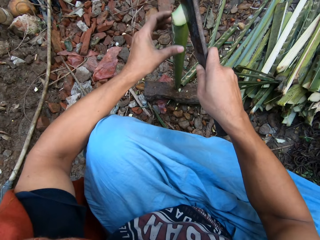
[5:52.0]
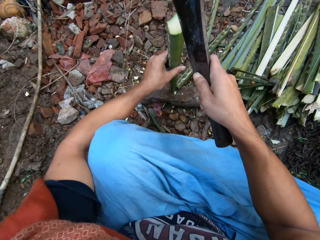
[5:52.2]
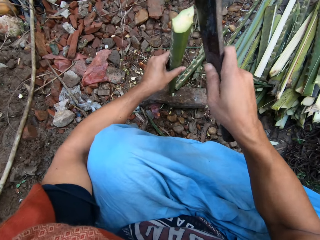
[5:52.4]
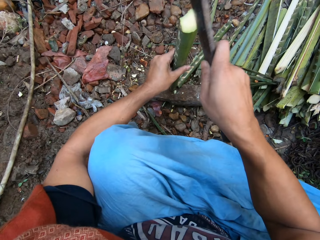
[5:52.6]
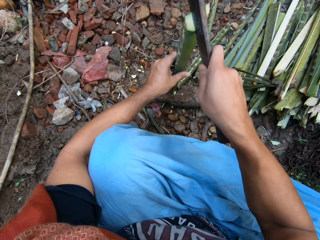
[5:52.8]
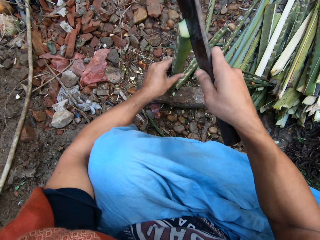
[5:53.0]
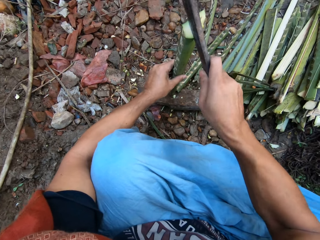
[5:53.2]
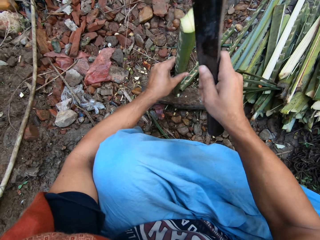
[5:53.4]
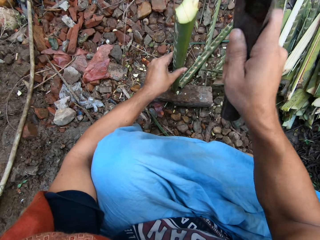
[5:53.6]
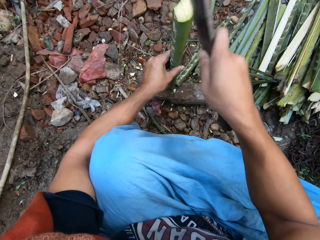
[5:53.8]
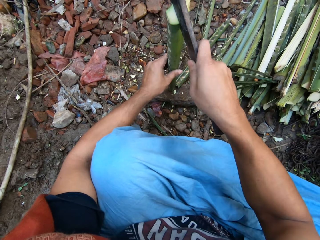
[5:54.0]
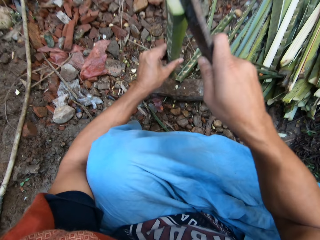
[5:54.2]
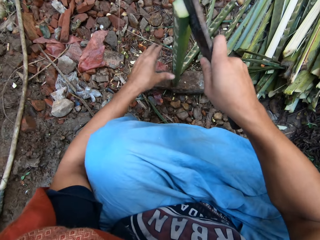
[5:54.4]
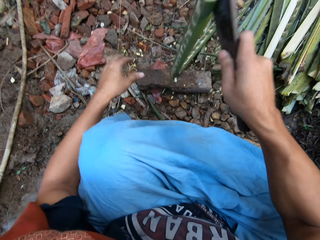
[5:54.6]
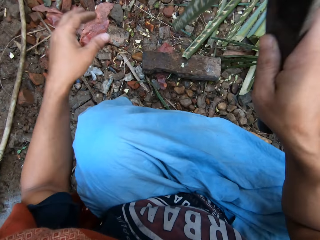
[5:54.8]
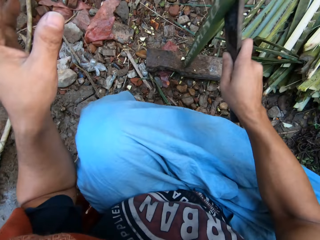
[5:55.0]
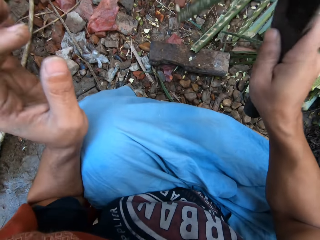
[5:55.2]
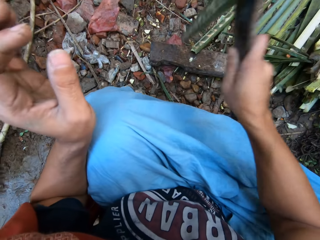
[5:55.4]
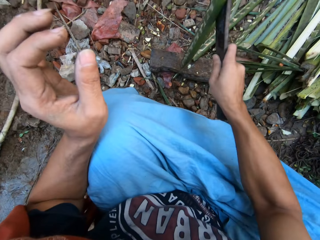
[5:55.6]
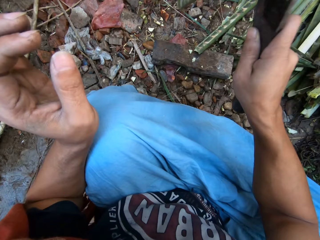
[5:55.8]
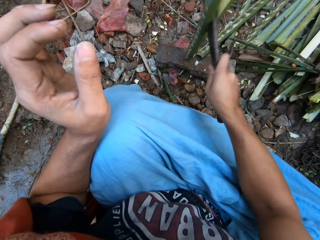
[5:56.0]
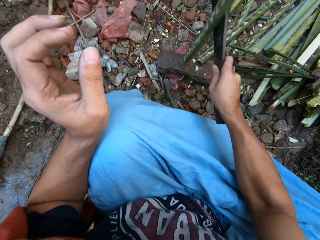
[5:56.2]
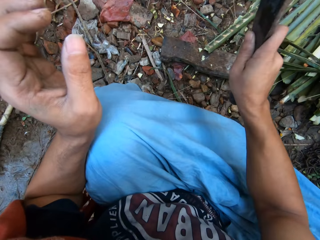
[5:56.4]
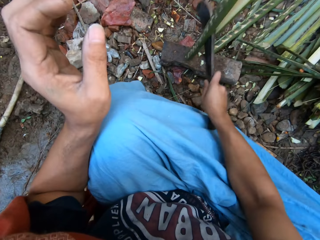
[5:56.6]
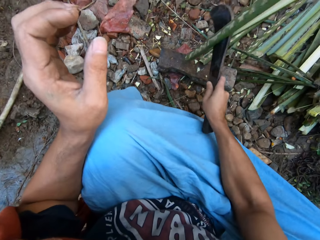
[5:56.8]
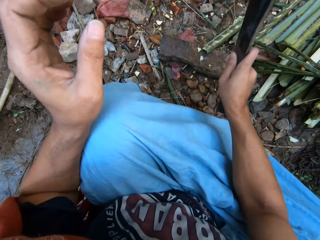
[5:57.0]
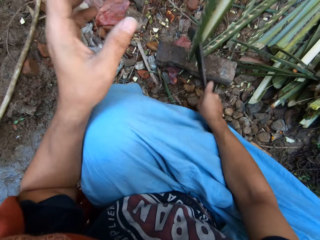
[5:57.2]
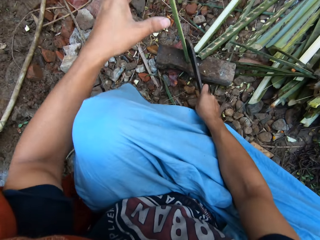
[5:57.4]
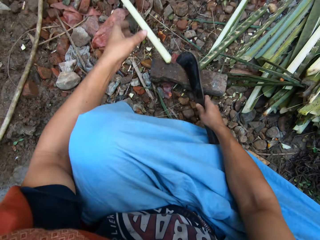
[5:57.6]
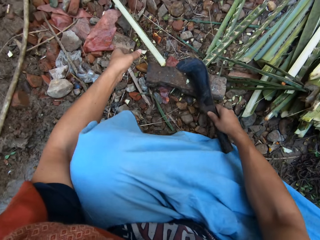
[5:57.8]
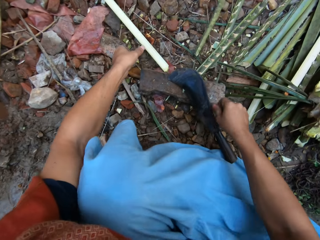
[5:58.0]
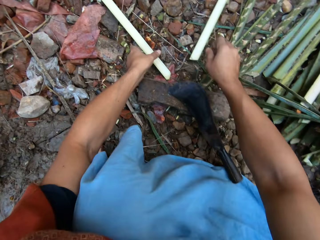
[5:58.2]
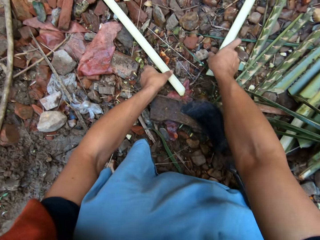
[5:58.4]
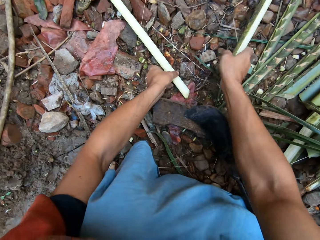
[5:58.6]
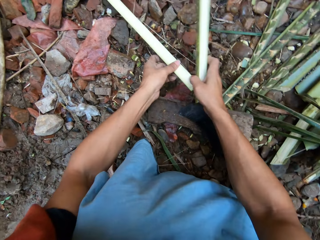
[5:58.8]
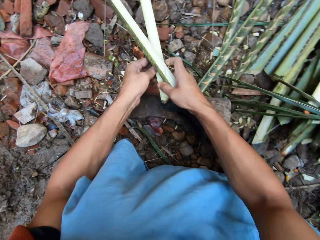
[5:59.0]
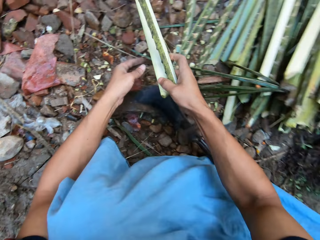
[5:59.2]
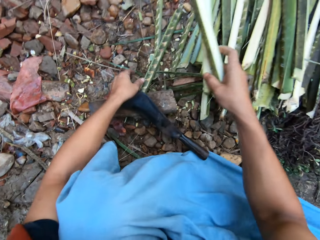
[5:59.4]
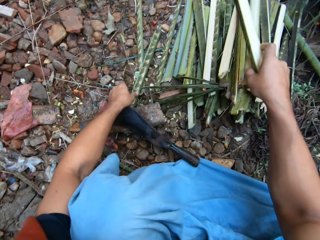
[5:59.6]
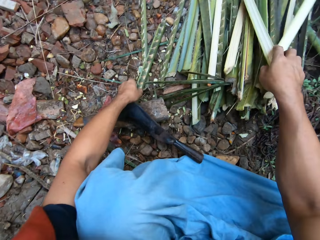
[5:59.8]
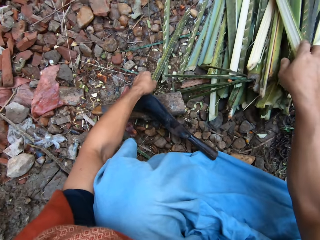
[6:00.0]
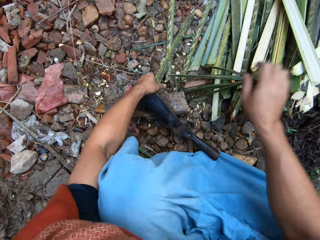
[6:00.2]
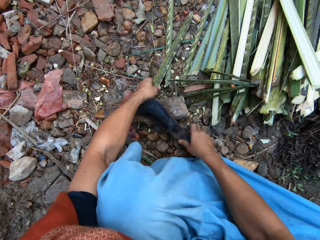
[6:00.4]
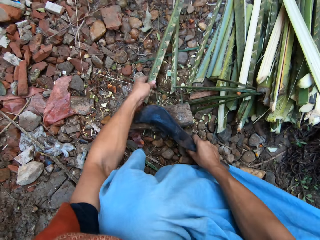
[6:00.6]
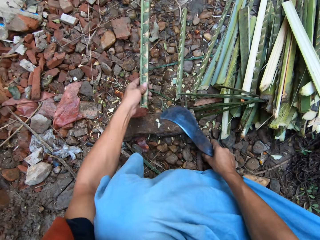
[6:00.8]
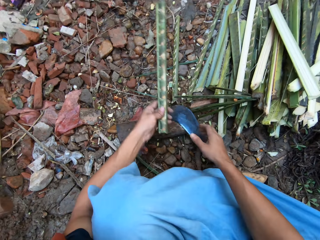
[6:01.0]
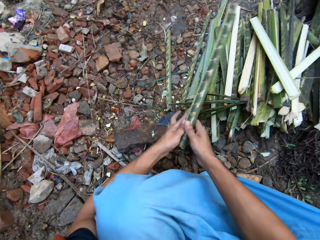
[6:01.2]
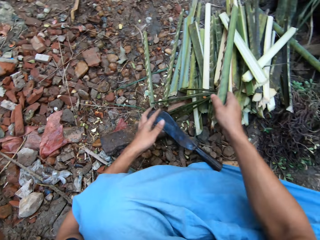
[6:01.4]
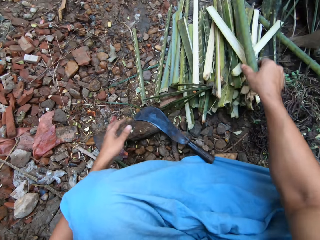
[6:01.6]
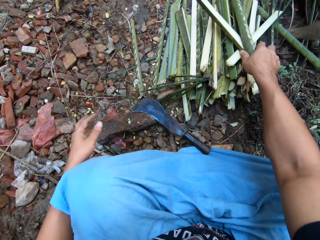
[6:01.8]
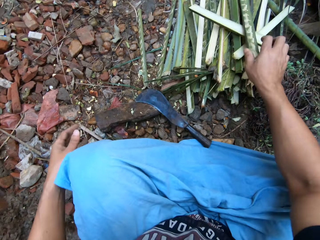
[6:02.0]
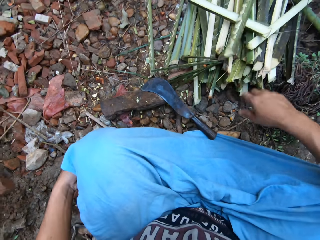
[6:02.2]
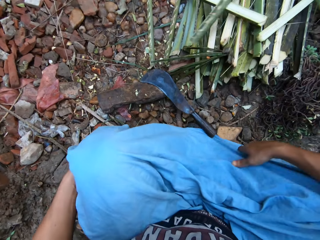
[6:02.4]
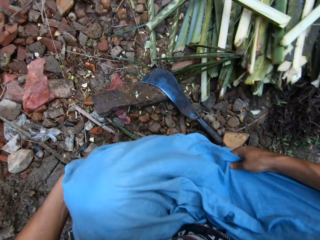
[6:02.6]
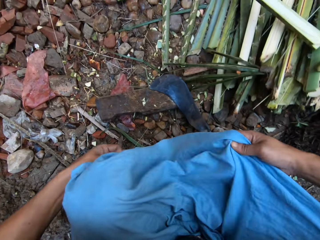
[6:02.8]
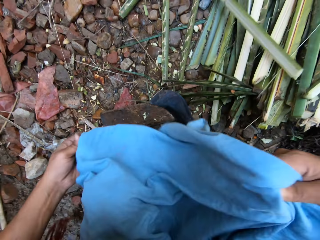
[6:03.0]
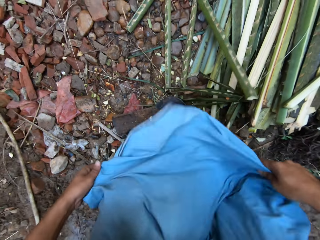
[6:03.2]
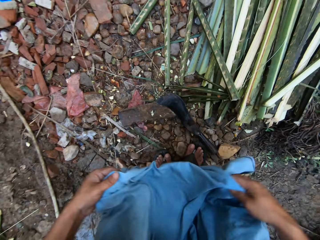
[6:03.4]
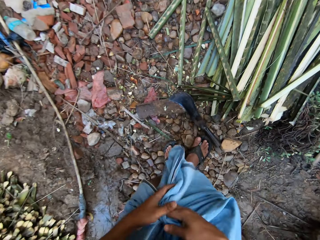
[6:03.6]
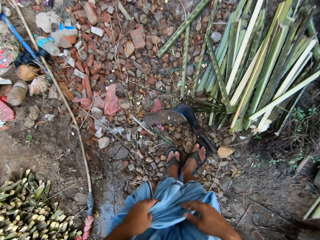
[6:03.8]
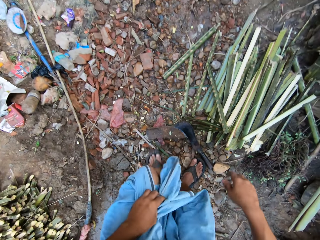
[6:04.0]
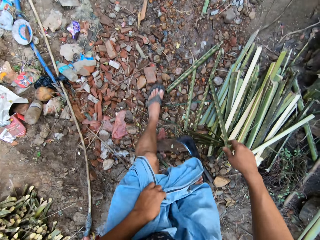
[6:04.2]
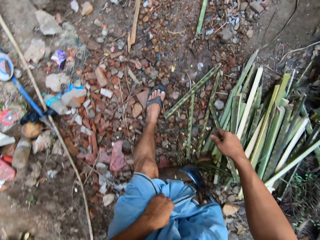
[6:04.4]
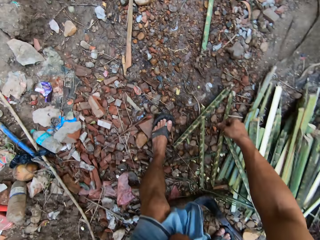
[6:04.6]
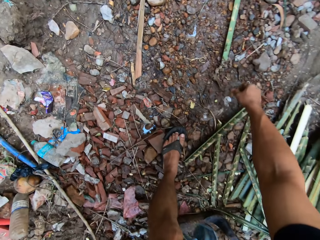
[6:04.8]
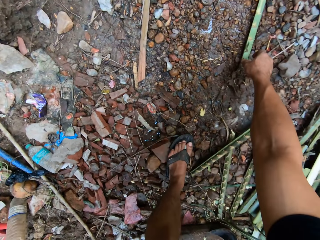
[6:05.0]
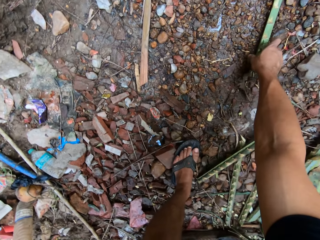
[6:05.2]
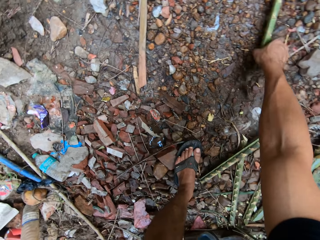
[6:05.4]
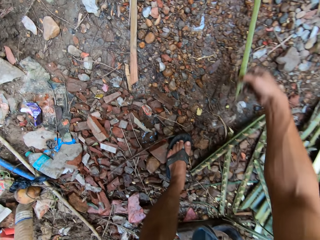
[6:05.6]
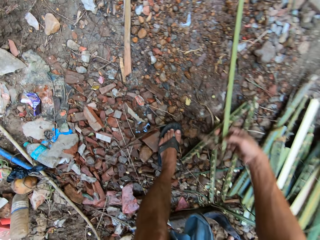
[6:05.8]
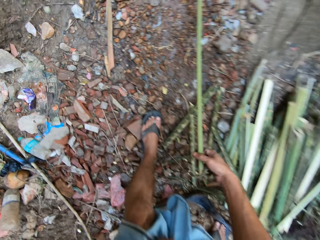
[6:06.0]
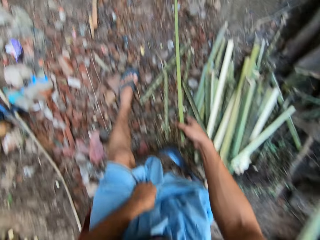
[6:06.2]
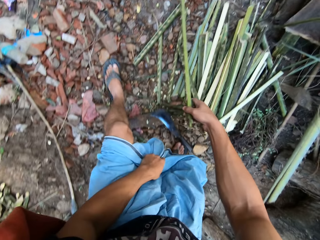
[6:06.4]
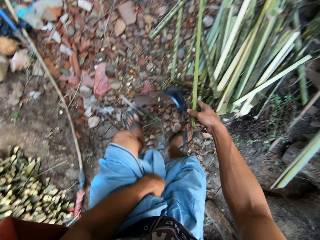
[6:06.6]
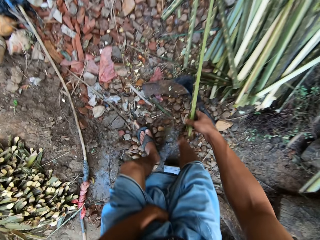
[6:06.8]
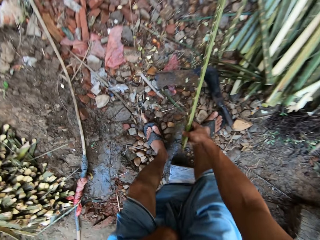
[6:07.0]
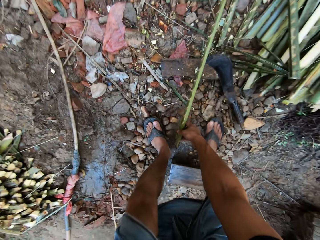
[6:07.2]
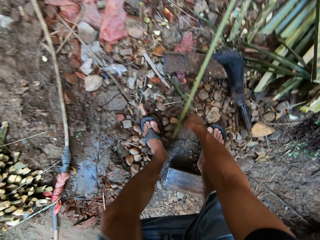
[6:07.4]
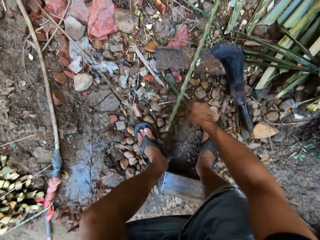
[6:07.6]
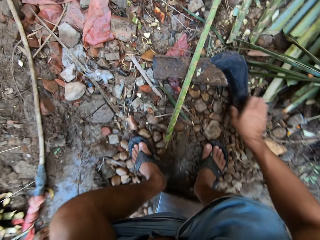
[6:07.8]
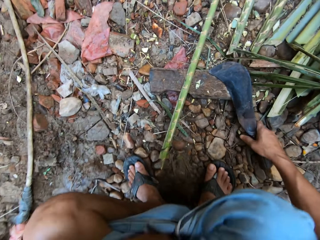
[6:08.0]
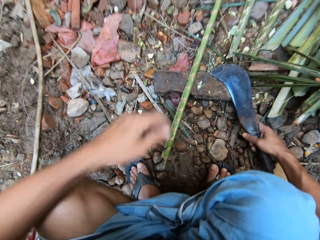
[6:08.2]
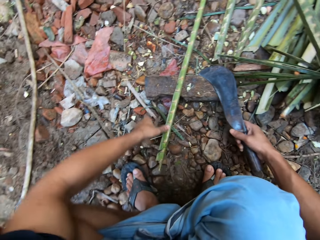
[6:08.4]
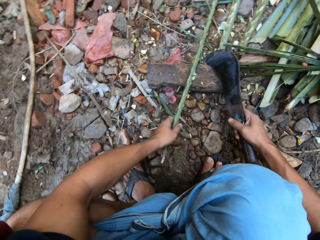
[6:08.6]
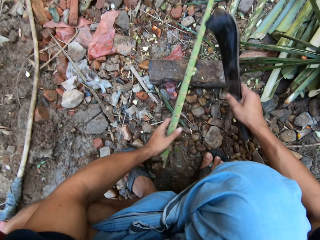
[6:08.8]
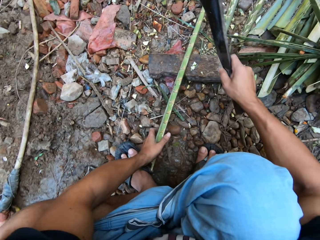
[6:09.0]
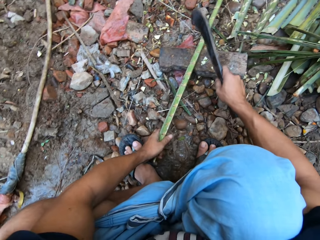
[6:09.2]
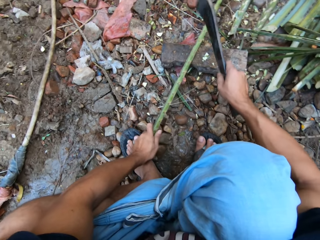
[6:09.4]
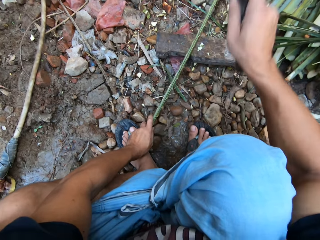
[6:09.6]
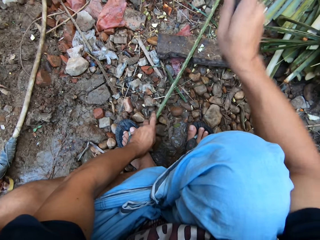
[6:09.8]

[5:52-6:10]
The camera wearer places the cleaver on the bamboo stick in his left hand with his right hand. He places his left hand on the bamboo stick. He hits the cleaver on the bamboo stick in his left hand with his right hand. He does this again. He hits the bamboo stick on the wood with the cleaver in his right hand. He divides the bamboo stick on the wood with the cleaver in his right hand. He hits the bamboo stick on the wood with the cleaver in his right hand. He places the cleaver on the wood with his right hand. He takes a bamboo stick from the ground with his right hand. He takes the bamboo stick from the ground with his left hand. He places the bamboo stick in his right hand with his left hand. He places the bamboo stick on the stack of bamboo sticks with his right hand. He does this again. He takes a bamboo stick from the ground with his right hand. He takes the cleaver from the ground with his right hand. He places the bamboo stick in his right hand with his left hand. He places the bamboo sticks on the stack of bamboo sticks with his right hand. He removes dirt from the cloth. He places his right hand on a bamboo stick on the ground. He takes the bamboo stick from the ground with his right hand. He places the bamboo stick on the wood with his right hand. He places his right hand on the cleaver on the ground. He takes the cleaver from the ground with his right hand. He hits the cleaver on the bamboo stick in his left hand with his right hand.

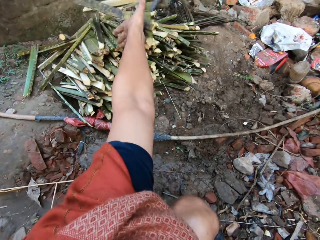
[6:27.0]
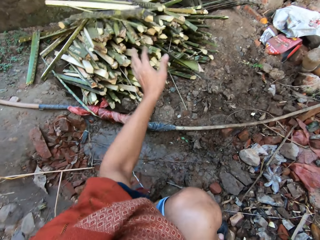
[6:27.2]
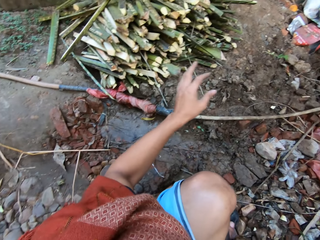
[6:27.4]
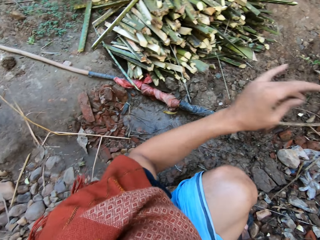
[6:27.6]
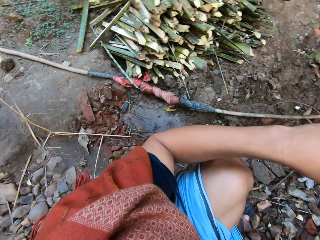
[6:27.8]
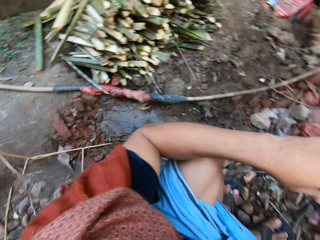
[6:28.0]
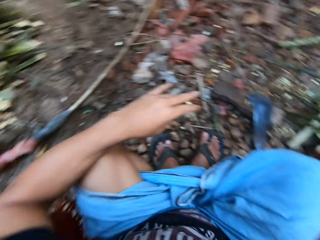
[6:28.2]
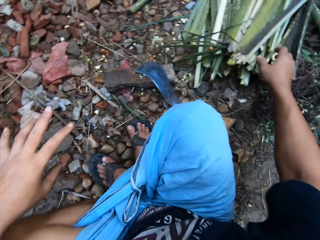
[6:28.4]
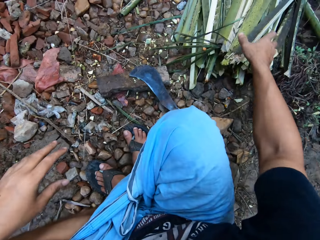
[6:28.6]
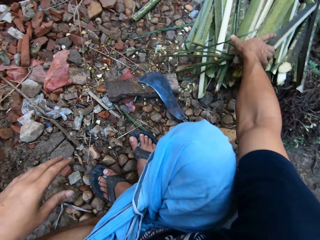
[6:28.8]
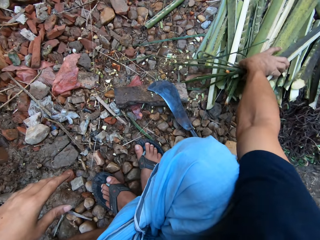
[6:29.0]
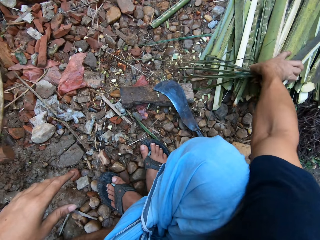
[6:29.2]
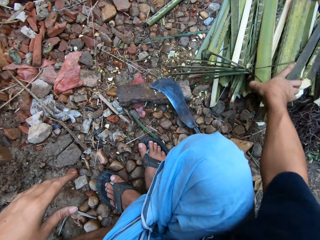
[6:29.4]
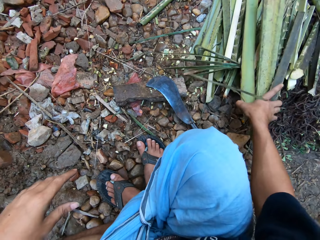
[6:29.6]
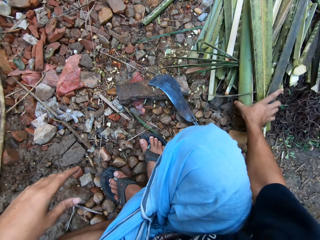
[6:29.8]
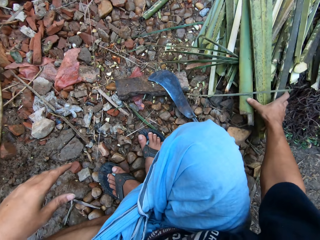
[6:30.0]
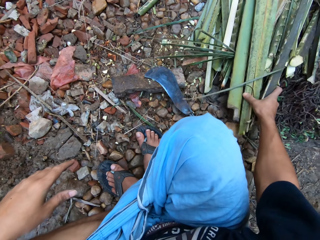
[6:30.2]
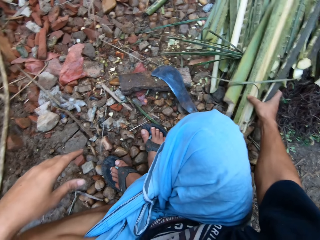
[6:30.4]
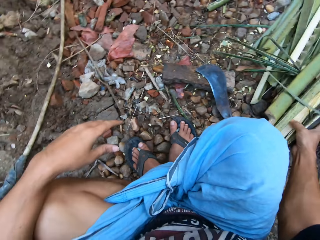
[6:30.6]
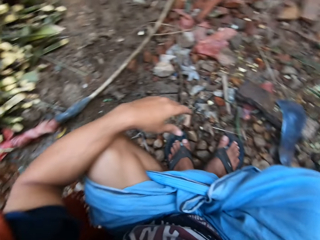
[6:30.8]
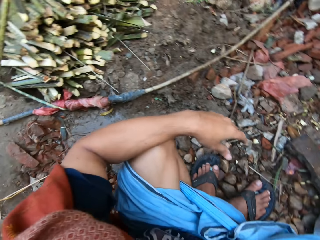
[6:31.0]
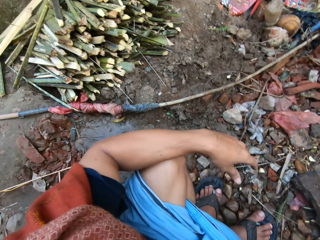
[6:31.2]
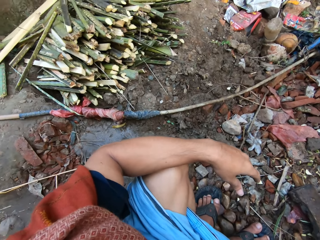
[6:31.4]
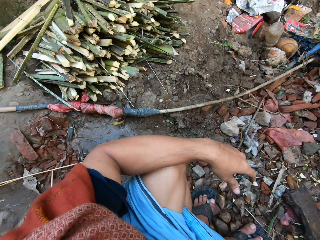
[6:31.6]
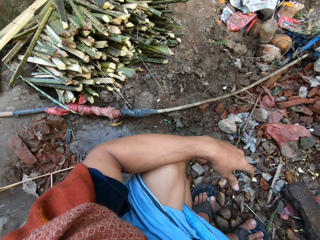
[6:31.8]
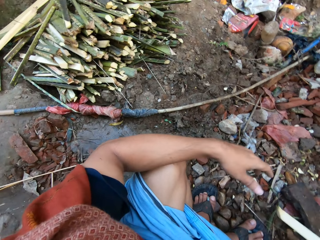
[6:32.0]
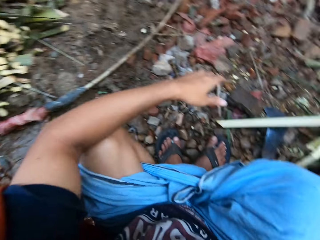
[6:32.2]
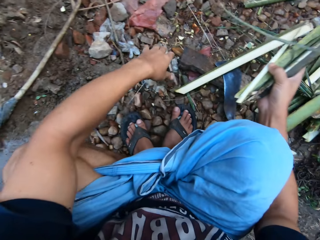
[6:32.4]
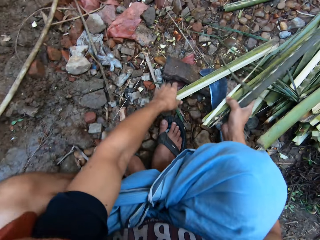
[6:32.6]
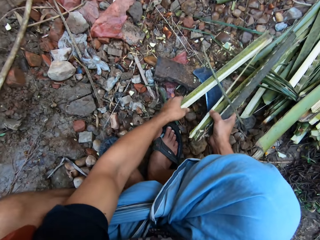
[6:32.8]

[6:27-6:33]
The camera wearer throws the bamboo sticks in his left hand on the stack of bamboo sticks. He takes some bamboo sticks from the stack of bamboo sticks with his right hand.
